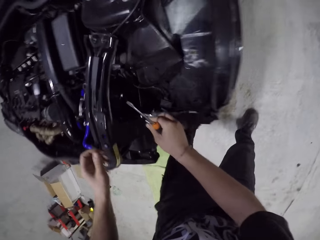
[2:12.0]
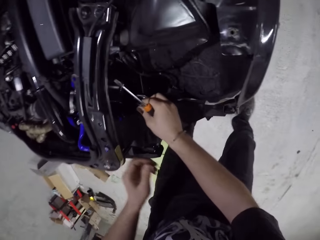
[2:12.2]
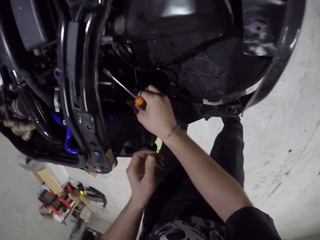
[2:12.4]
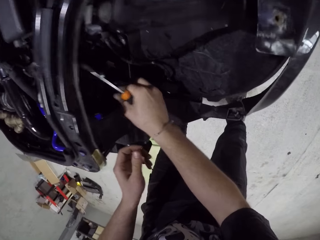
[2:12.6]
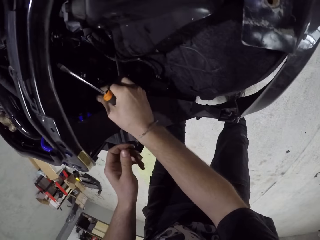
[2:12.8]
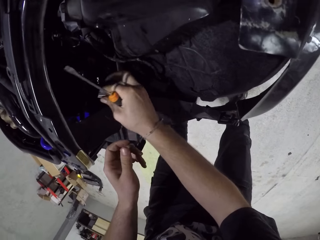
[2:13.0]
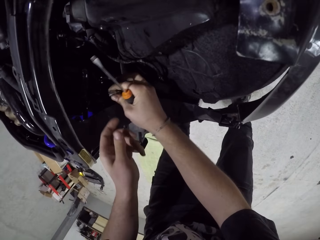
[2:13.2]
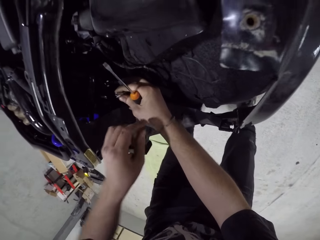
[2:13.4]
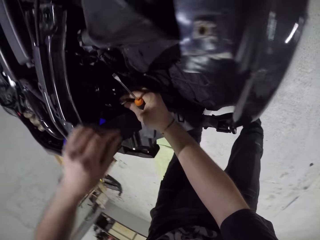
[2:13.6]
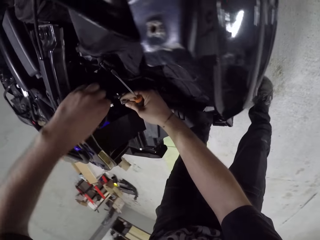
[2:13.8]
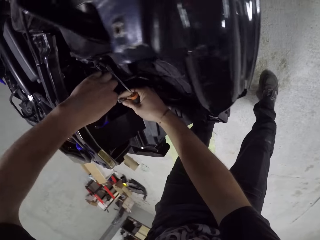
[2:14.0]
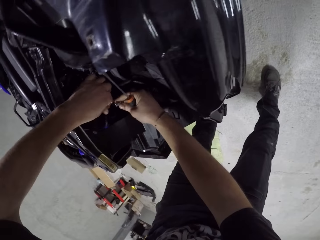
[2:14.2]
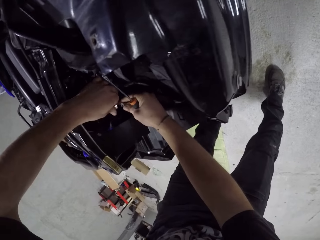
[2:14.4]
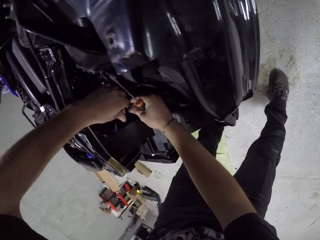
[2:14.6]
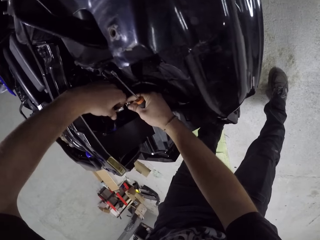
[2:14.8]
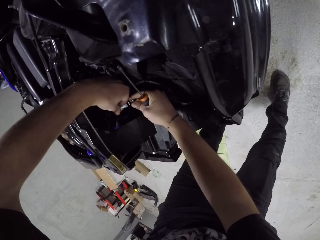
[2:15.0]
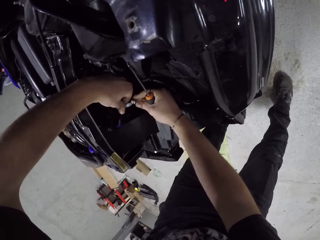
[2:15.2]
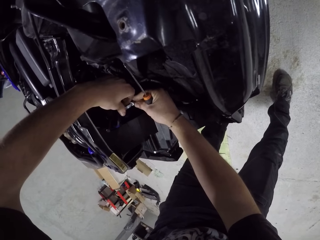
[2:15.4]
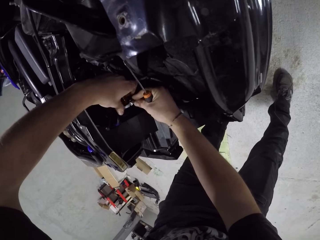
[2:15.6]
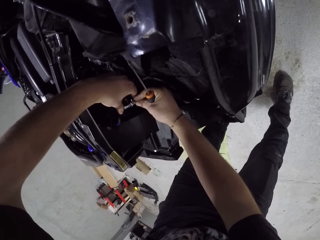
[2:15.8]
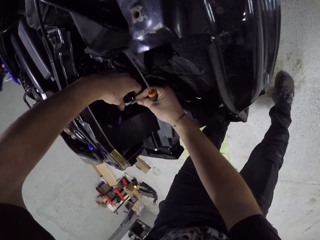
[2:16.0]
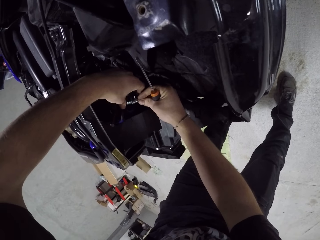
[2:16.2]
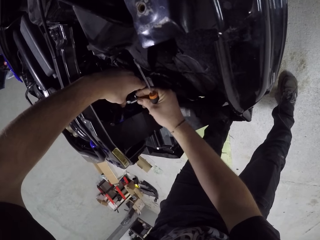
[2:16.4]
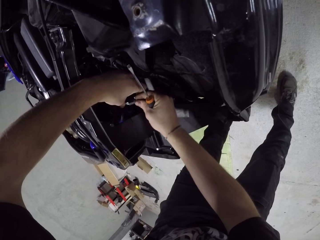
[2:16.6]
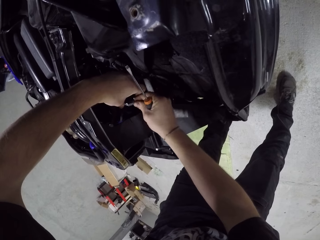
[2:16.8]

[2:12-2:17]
The camera wearer wraps the coil around a cable in the car hood with both hands. He fixes the car.

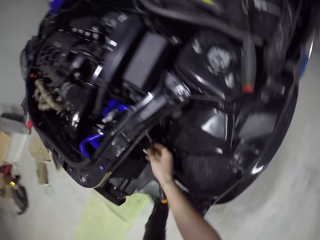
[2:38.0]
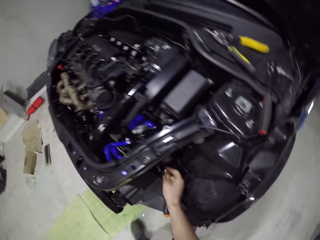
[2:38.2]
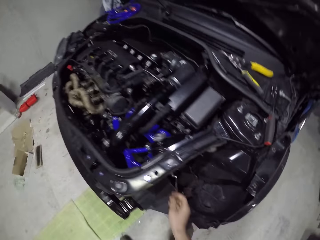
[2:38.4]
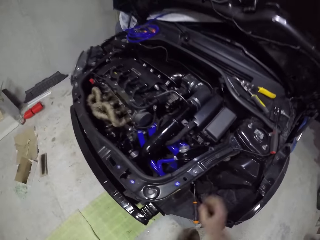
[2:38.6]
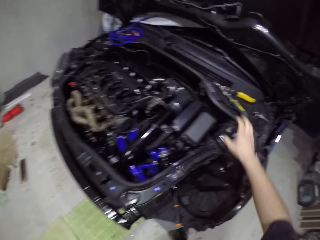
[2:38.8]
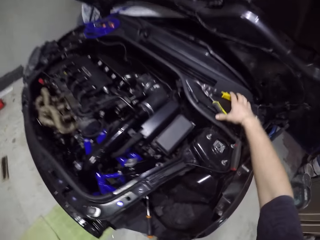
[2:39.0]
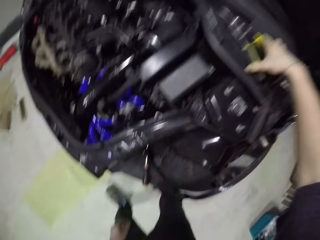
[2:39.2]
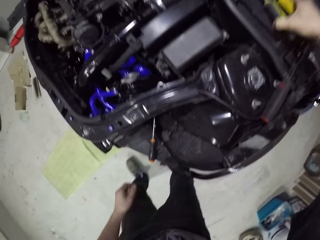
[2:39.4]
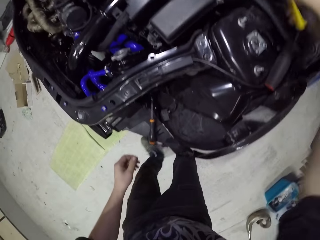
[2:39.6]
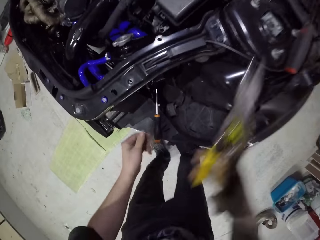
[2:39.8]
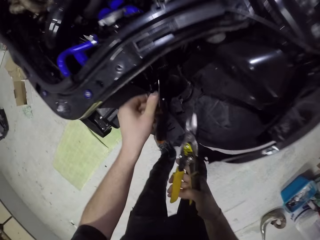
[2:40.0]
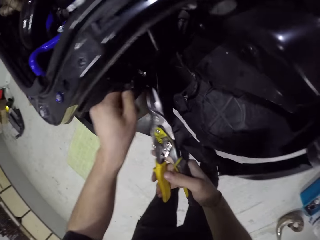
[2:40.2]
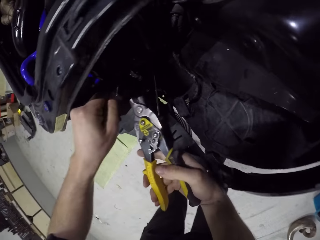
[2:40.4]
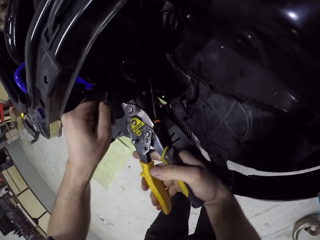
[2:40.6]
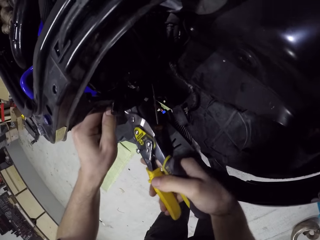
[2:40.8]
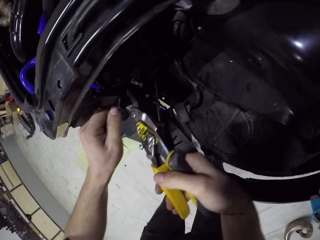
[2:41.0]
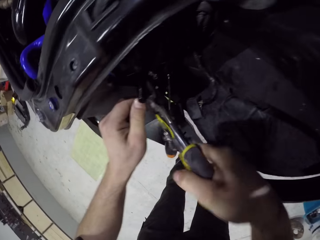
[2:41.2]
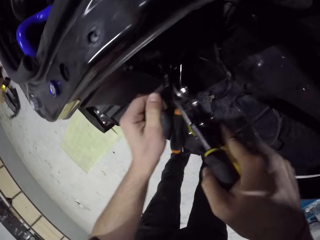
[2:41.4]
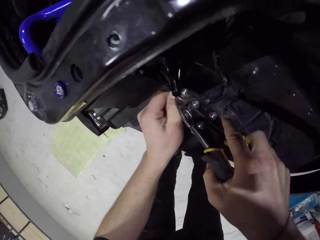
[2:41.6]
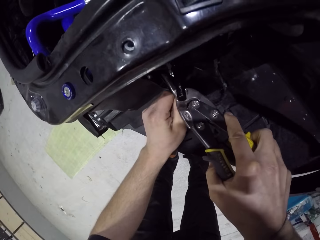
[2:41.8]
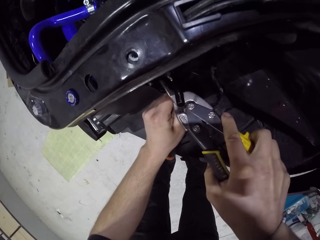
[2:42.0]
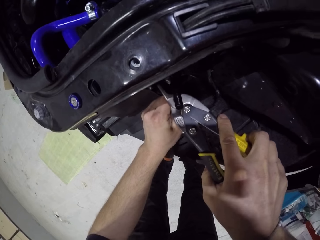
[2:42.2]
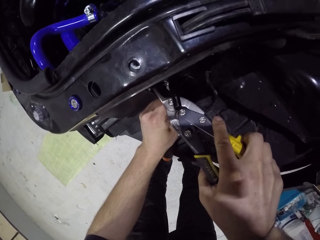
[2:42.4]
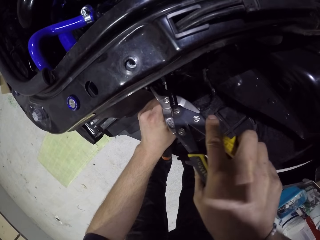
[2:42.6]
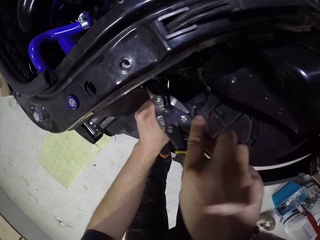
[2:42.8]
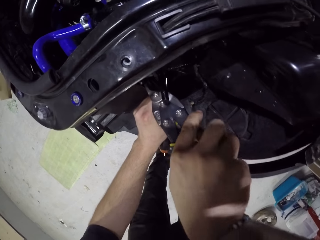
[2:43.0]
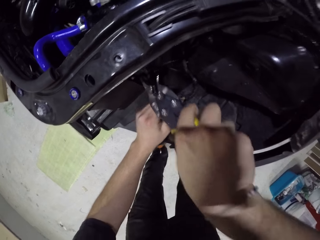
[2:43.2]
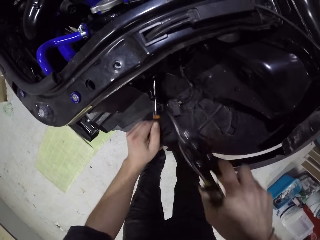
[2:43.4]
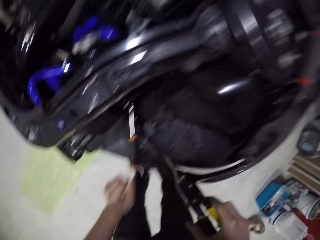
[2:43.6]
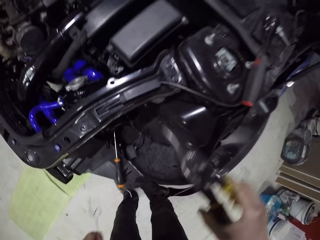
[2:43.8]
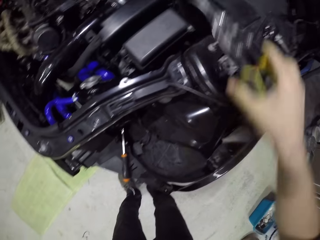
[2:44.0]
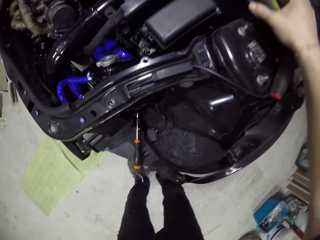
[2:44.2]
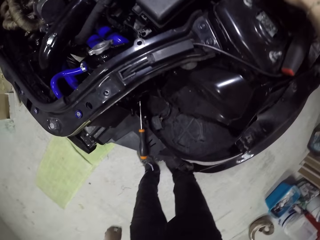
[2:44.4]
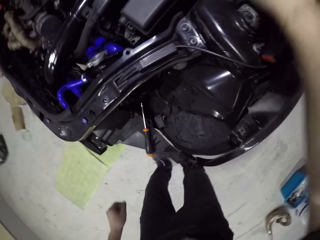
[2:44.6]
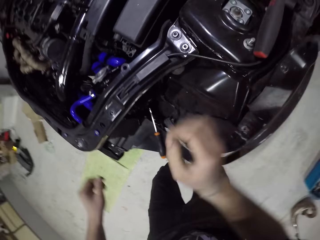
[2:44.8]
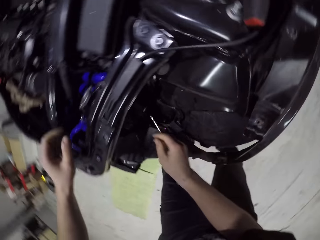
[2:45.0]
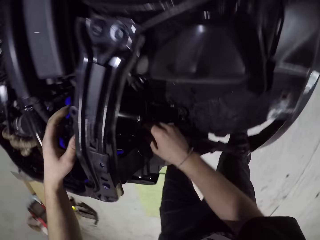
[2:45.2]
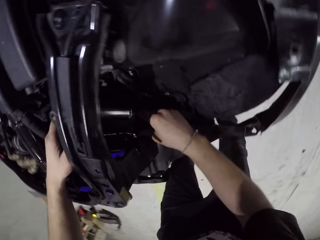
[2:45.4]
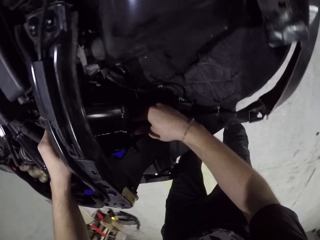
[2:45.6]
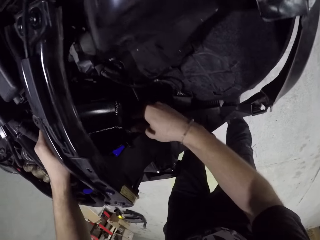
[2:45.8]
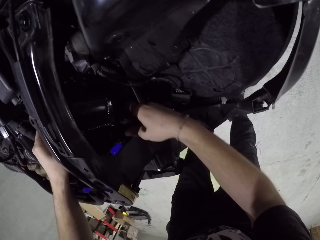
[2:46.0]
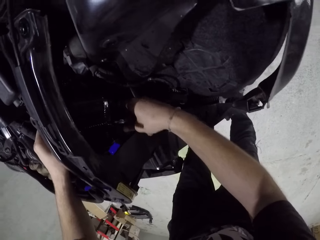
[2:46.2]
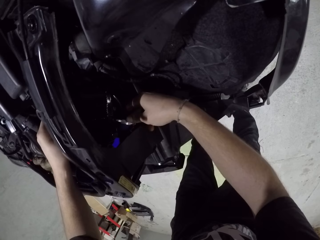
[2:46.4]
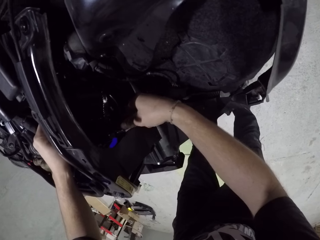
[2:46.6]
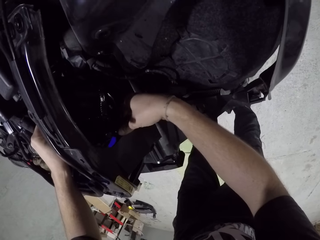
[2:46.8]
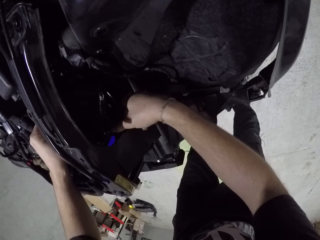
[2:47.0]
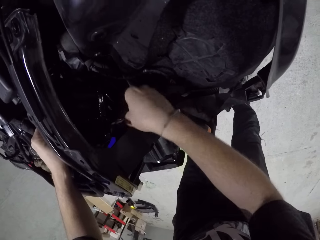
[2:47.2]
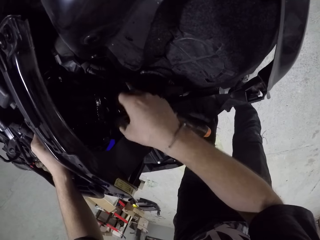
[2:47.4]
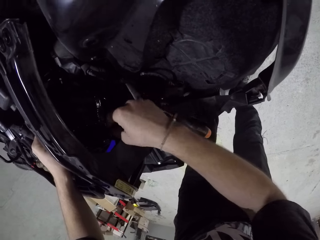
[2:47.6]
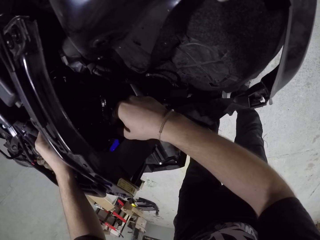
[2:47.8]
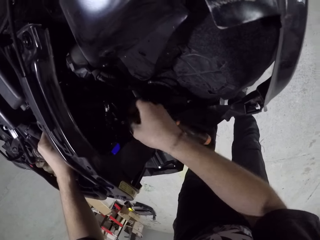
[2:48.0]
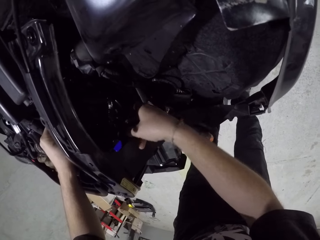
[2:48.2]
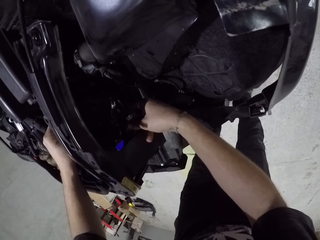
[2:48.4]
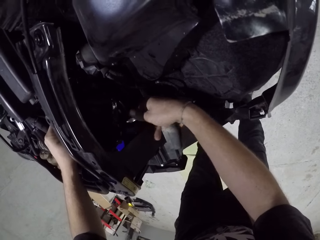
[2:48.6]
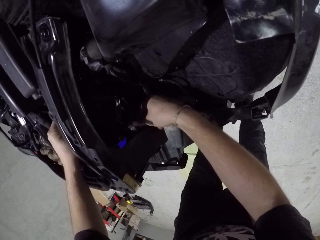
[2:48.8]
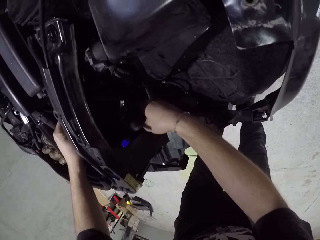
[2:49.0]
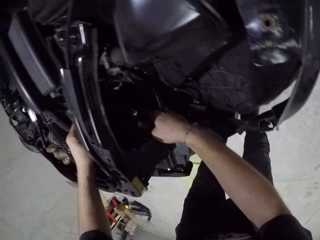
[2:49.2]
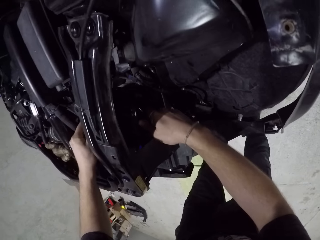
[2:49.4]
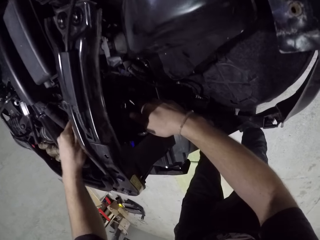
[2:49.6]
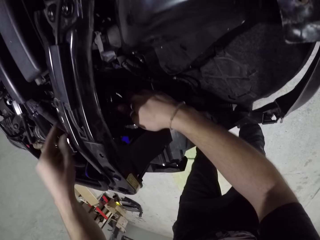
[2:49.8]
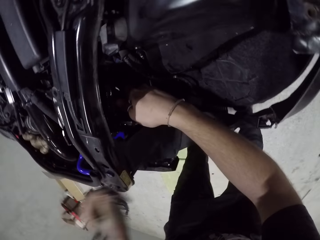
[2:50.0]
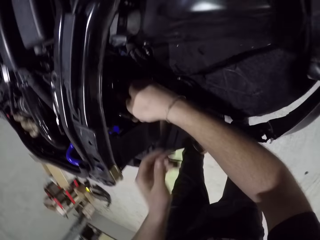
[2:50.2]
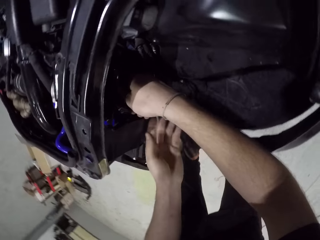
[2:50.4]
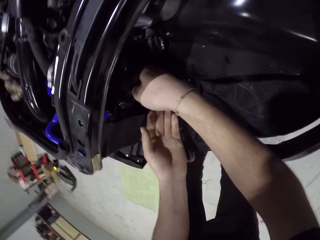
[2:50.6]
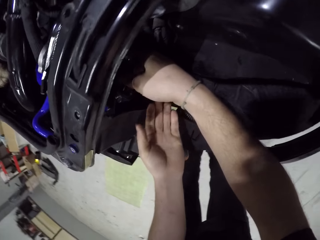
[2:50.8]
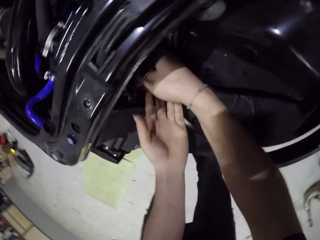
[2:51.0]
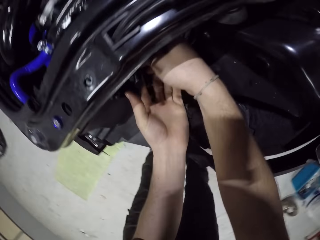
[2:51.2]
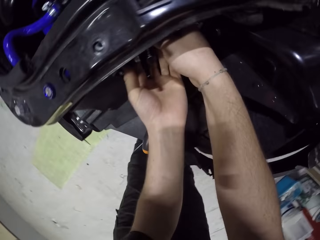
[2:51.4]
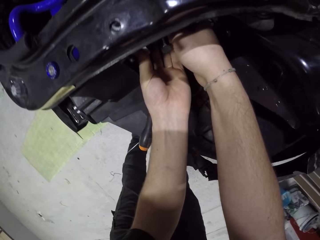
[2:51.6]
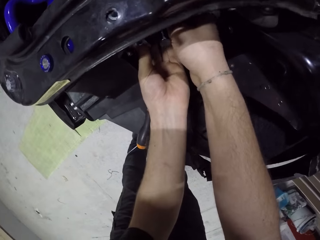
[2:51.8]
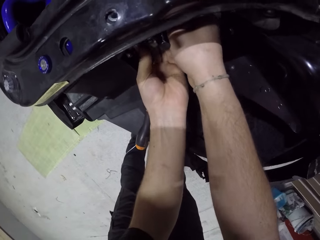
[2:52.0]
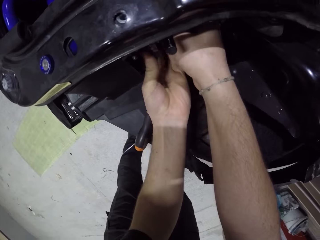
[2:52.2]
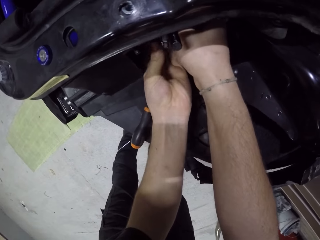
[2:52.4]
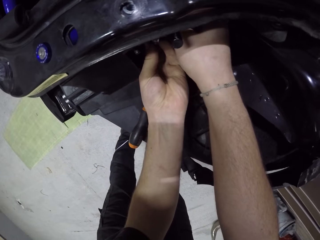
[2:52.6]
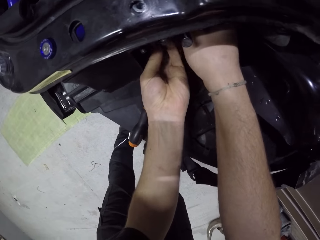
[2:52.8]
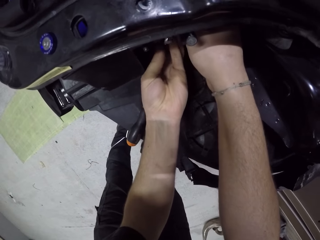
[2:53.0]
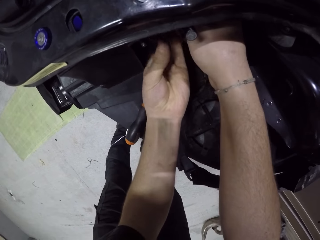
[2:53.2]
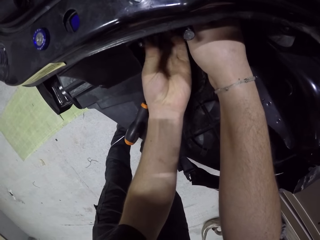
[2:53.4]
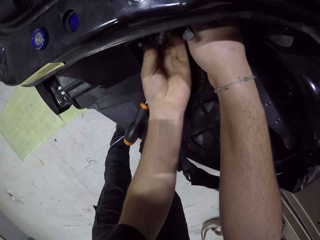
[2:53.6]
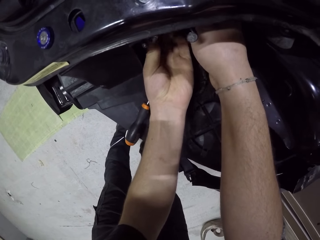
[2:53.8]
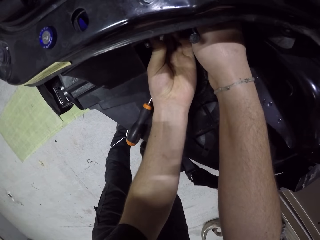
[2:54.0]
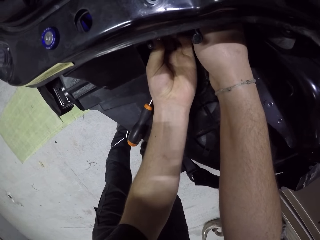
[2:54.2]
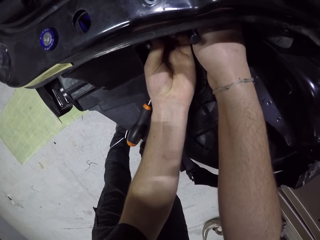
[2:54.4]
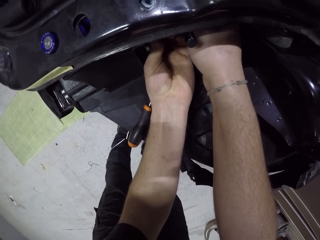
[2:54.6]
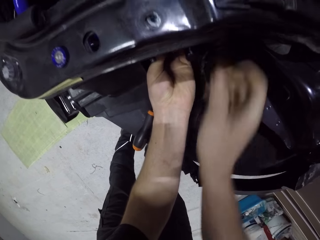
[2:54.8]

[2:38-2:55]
The camera wearer picks up the plier from the car hood with his right hand. He holds a cable in the car hood with his left hand. He cuts the cable with the plier in his right hand. He places the plier in his right hand on the car. He moves the coil in the car hood with both hands. He fixes the car.
